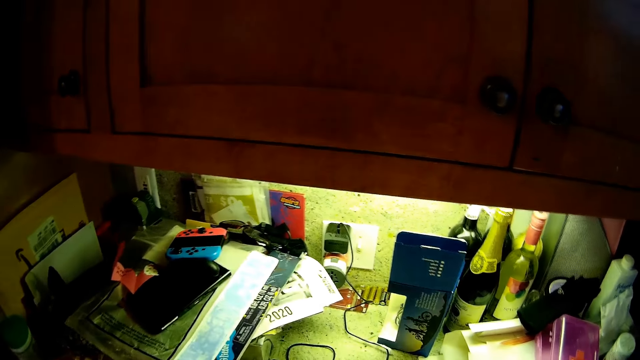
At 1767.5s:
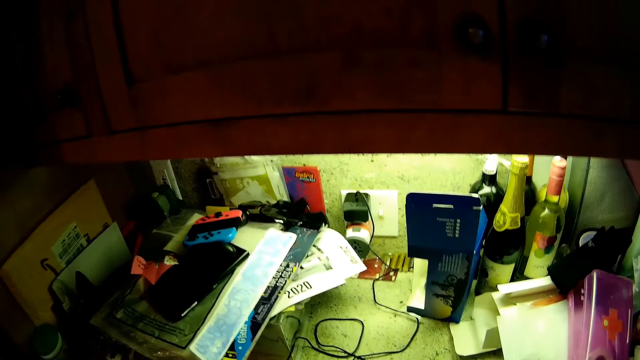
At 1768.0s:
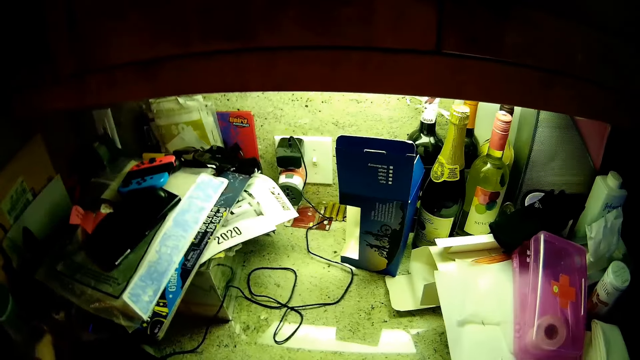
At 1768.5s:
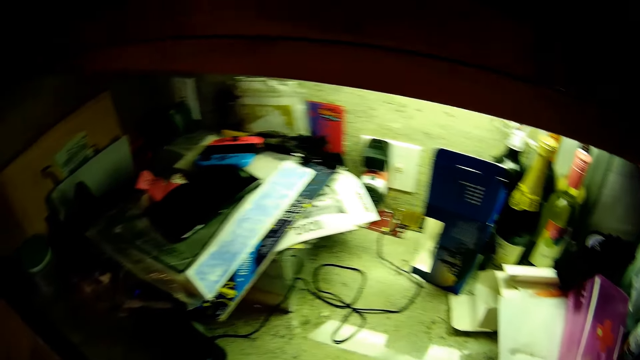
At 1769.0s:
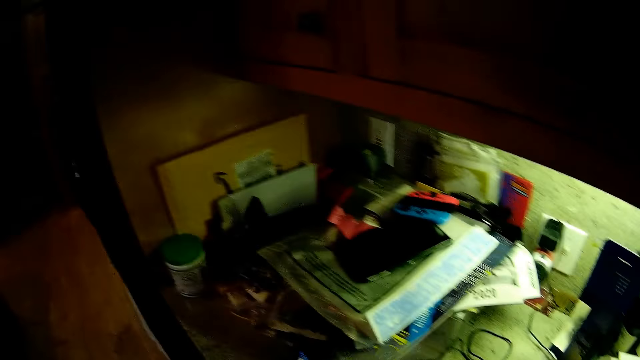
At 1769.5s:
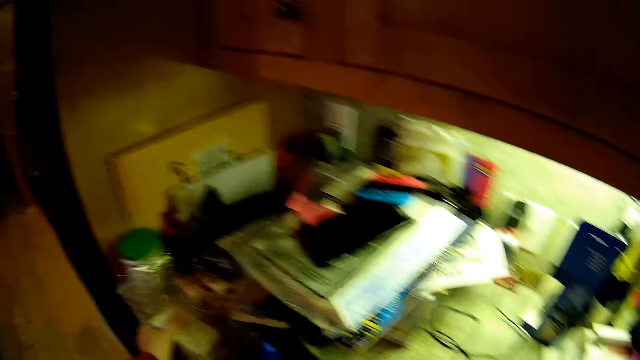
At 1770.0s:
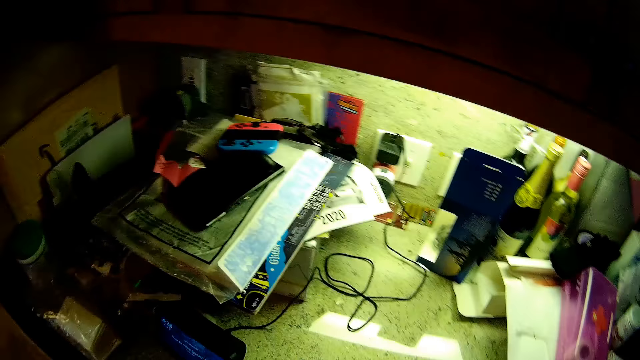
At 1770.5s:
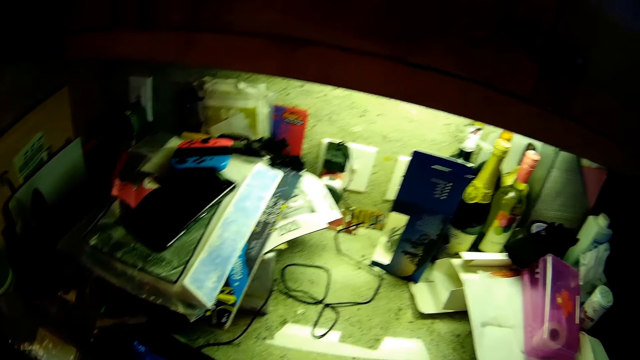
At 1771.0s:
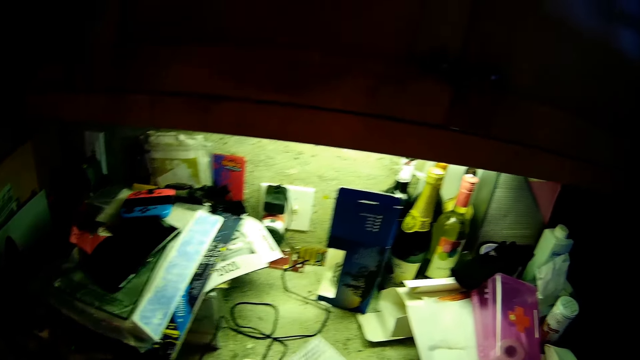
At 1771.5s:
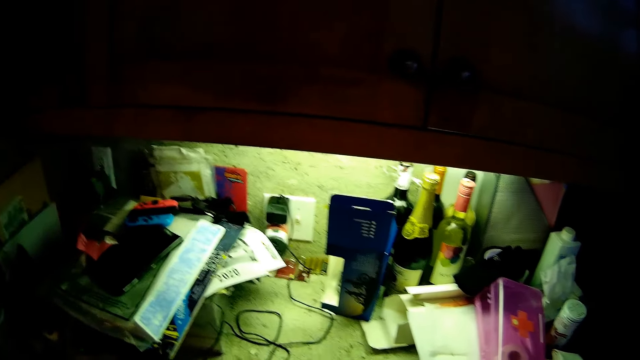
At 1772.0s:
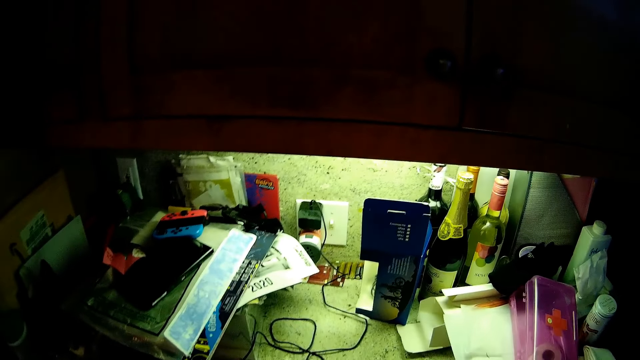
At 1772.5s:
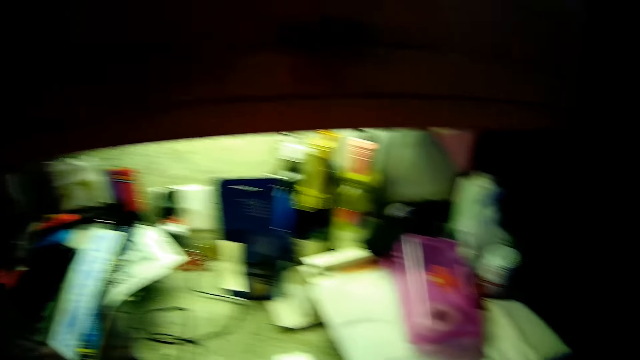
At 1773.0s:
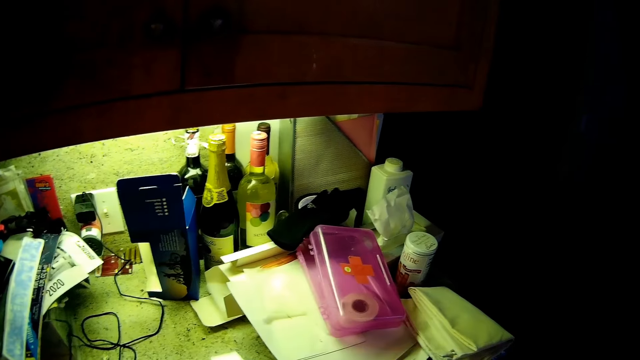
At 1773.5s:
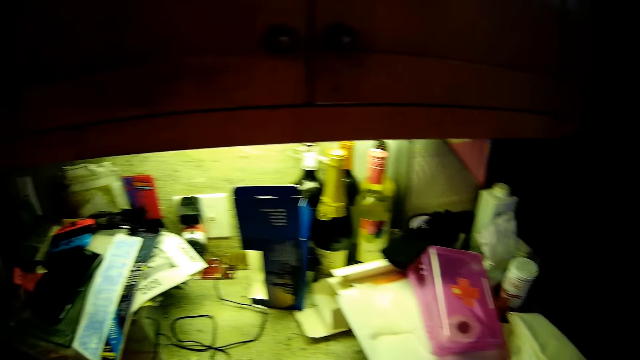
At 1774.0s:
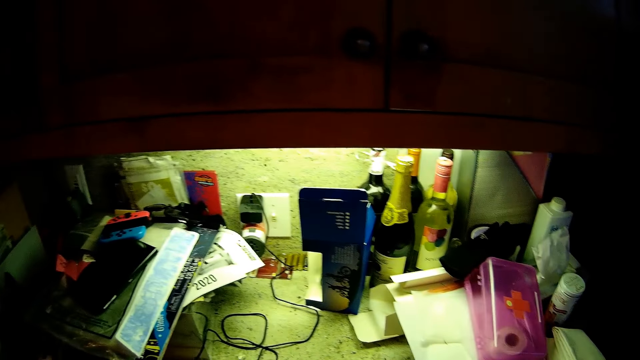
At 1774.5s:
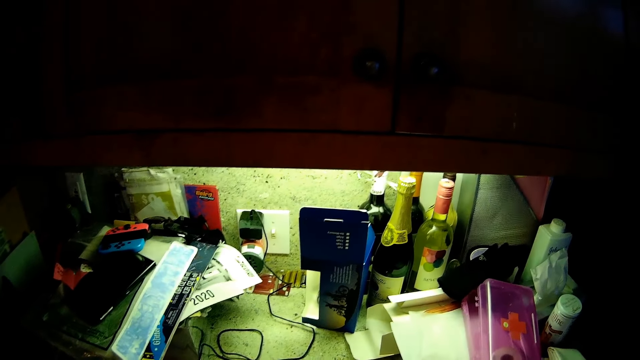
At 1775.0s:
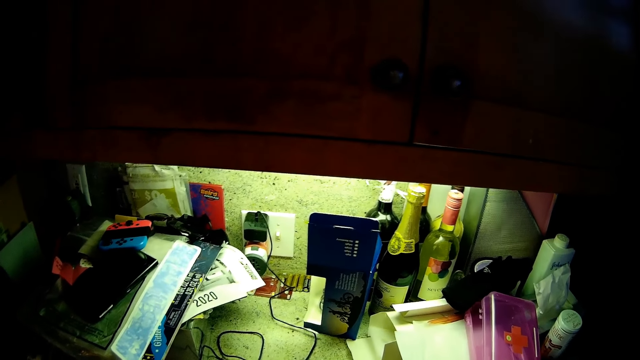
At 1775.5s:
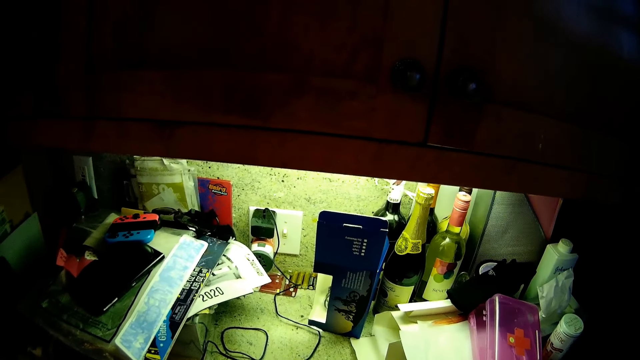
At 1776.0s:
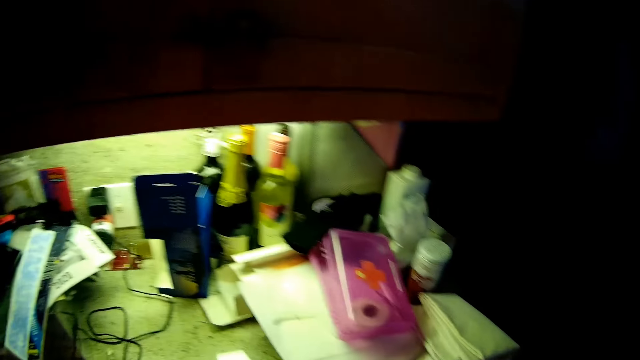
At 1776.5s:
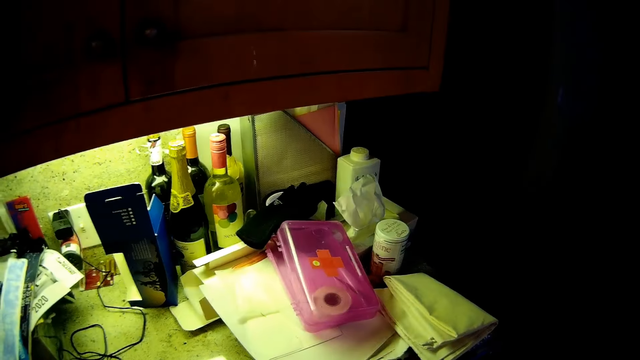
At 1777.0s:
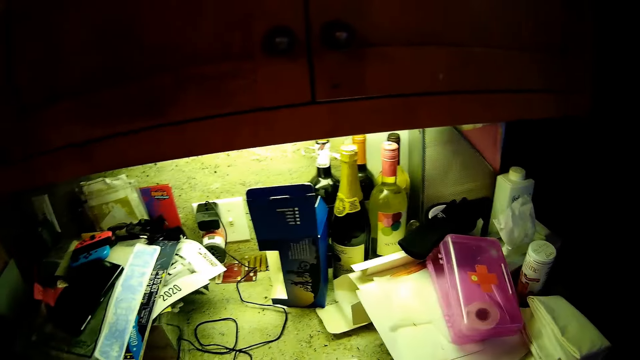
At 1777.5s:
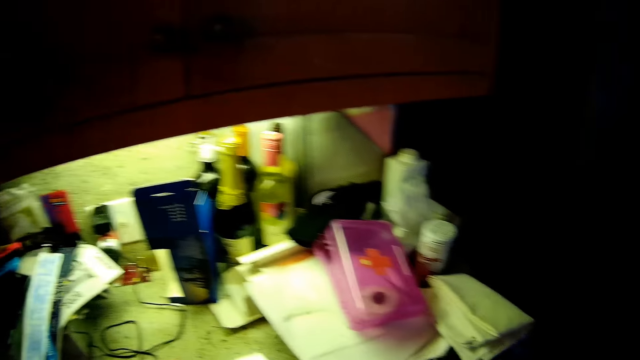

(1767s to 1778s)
The camera wearer puts a nylon paper in the drawer. They look around the room.

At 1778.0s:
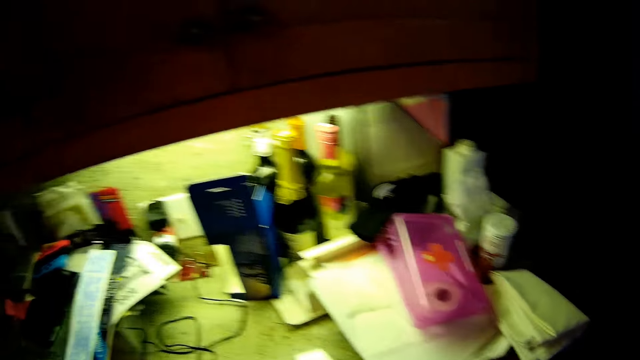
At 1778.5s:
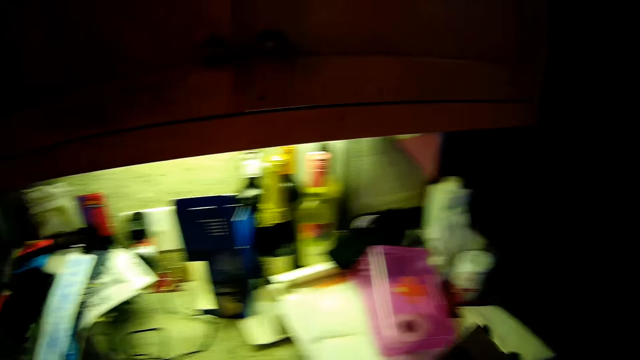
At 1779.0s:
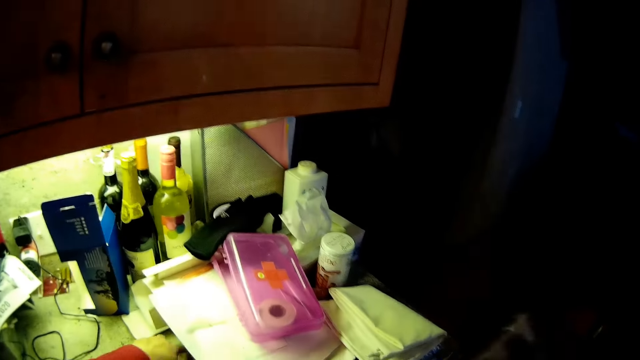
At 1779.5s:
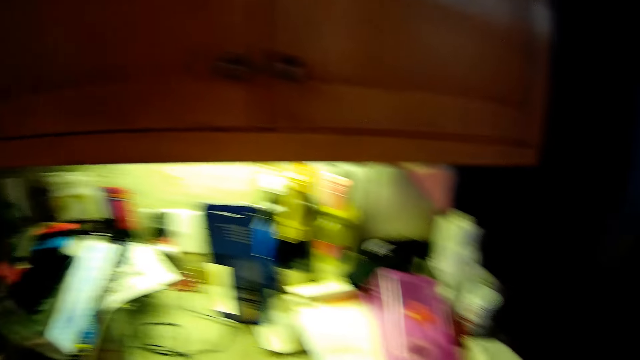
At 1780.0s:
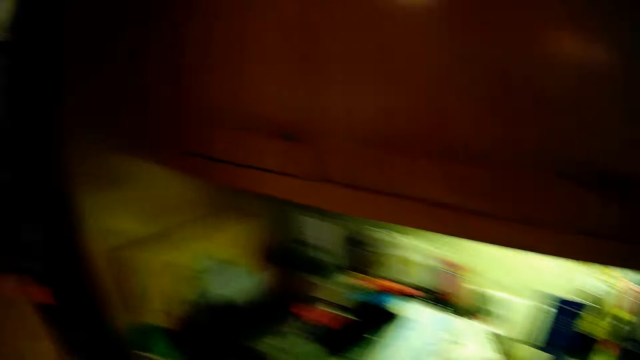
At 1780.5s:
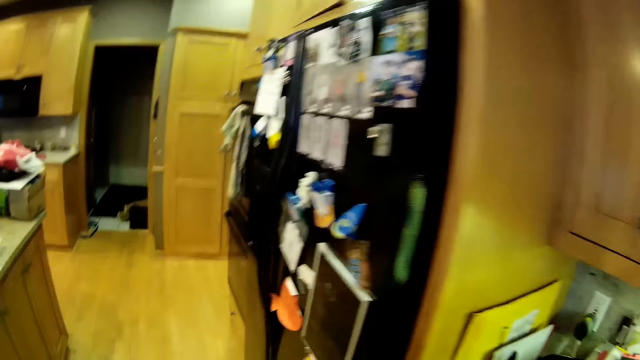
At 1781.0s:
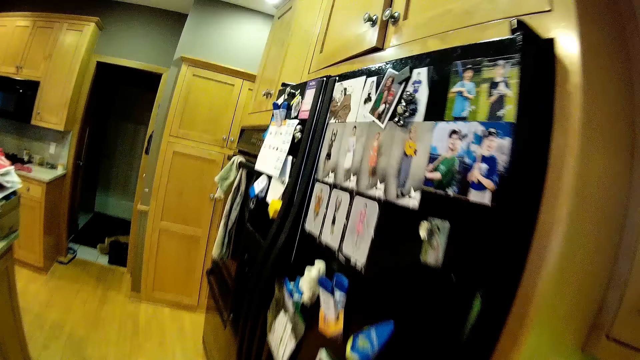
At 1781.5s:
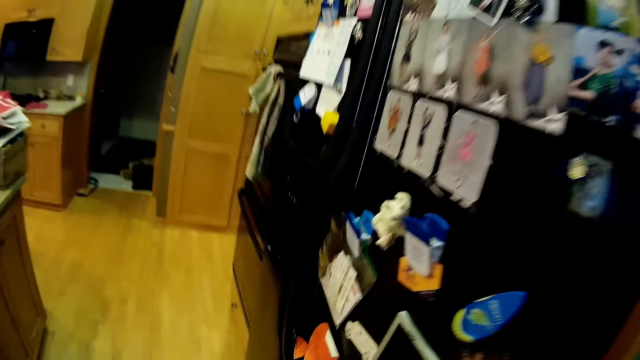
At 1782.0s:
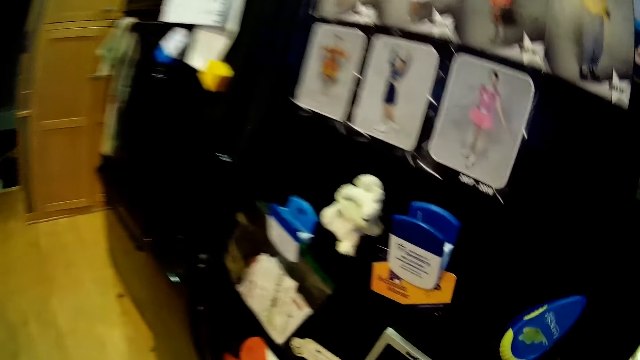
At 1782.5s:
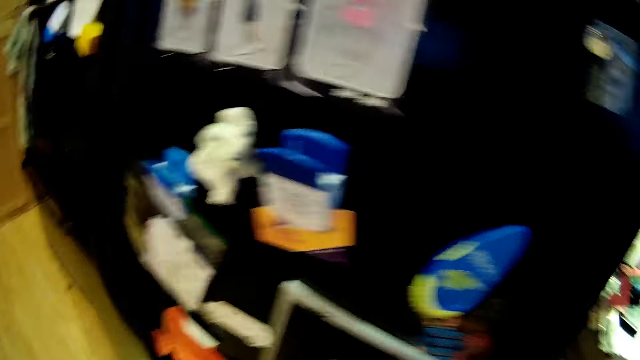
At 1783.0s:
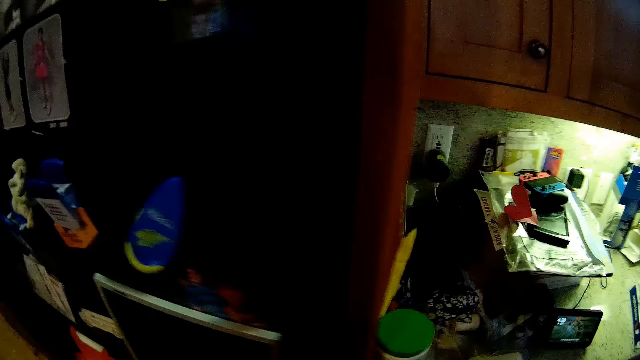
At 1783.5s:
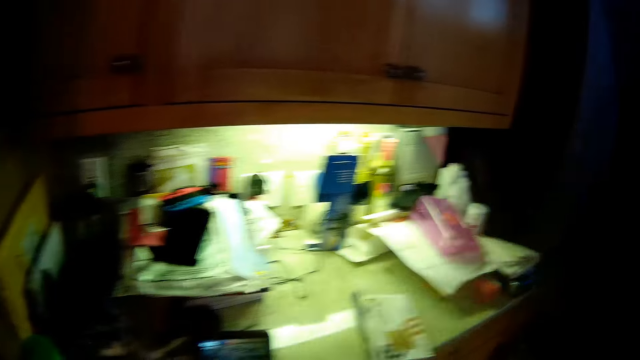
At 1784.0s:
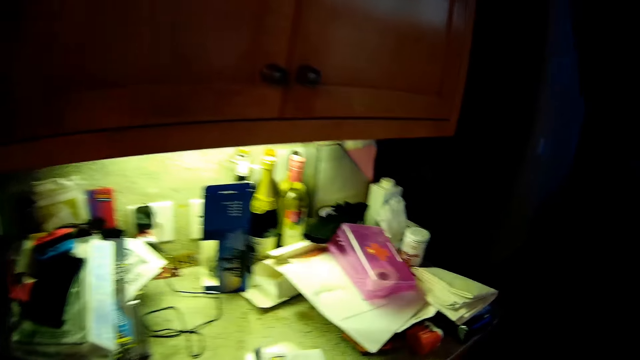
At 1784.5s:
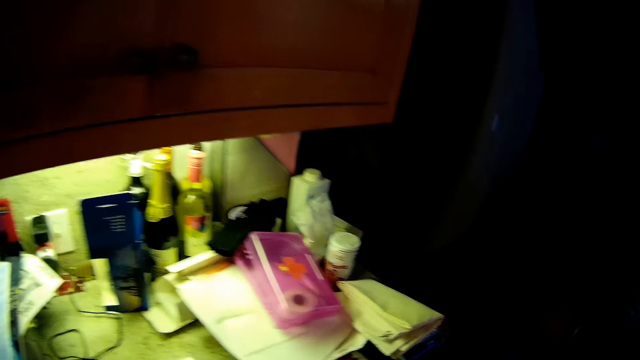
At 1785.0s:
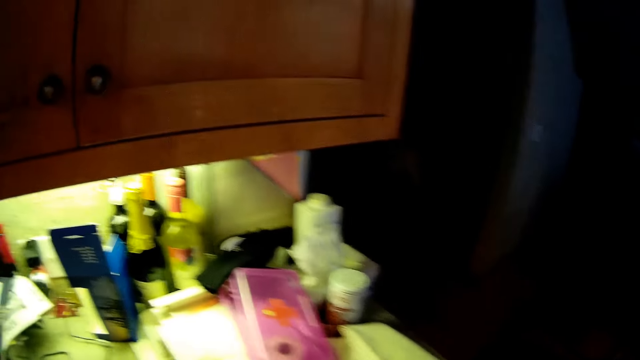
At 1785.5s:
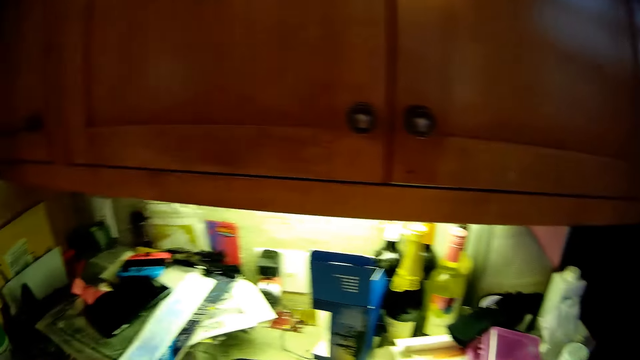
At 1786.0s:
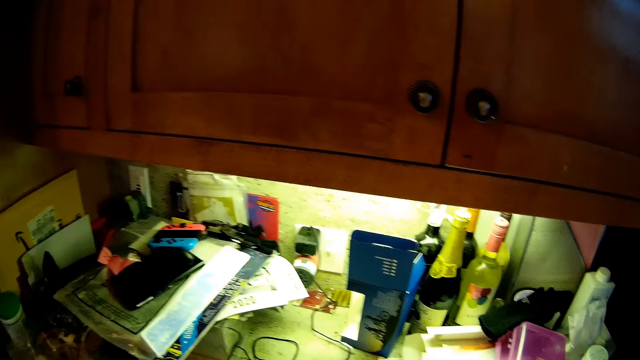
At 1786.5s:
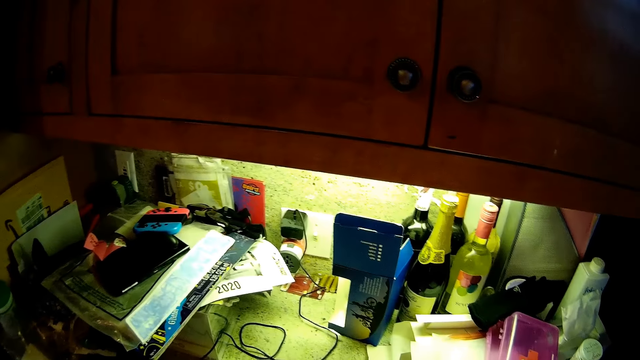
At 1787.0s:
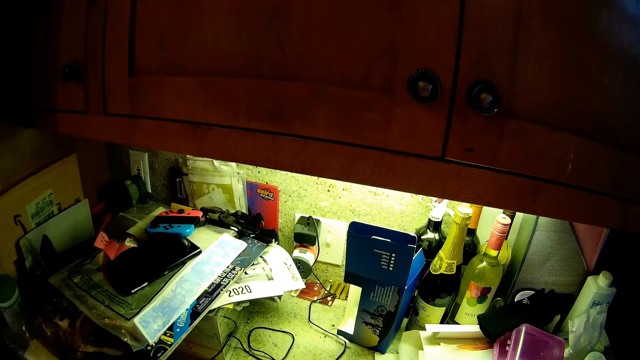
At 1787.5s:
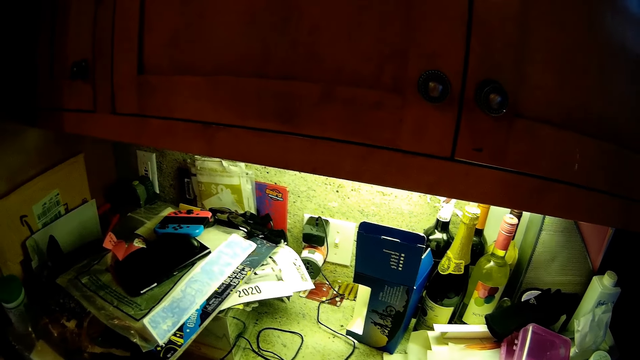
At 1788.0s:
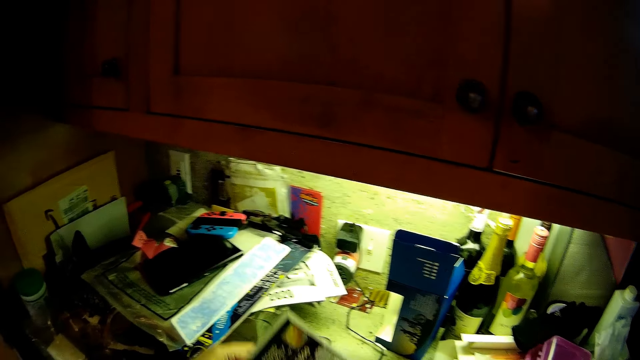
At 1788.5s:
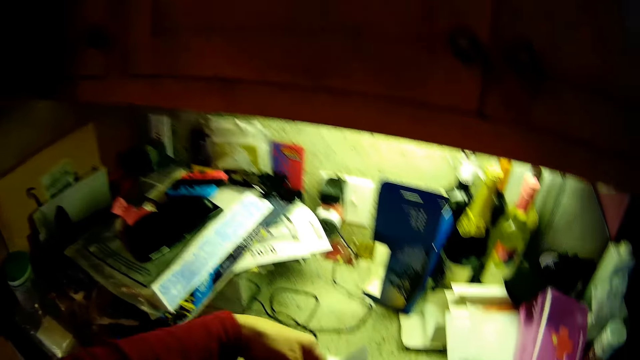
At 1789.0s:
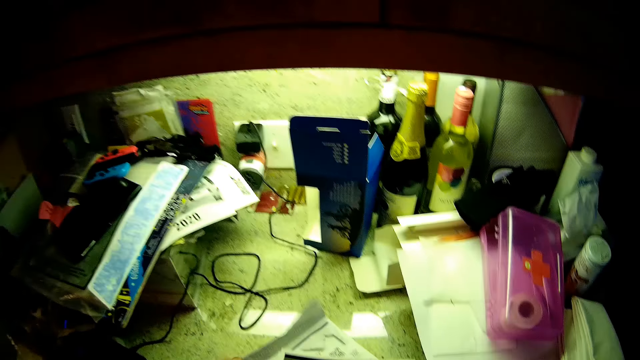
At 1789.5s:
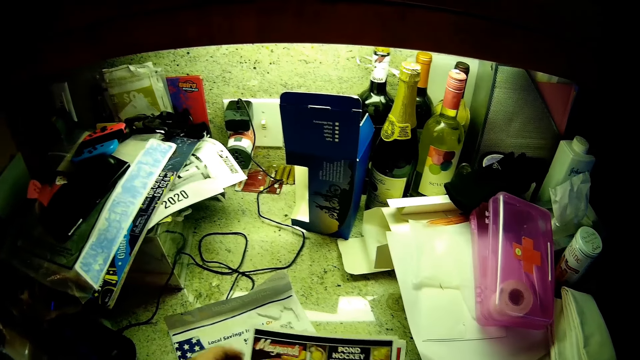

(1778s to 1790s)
The camera wearer walks across the room. They put papers on the counter.
